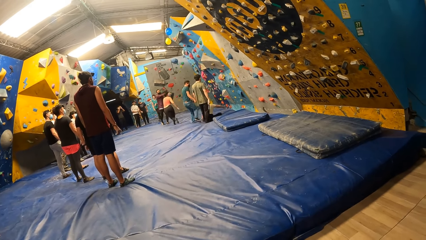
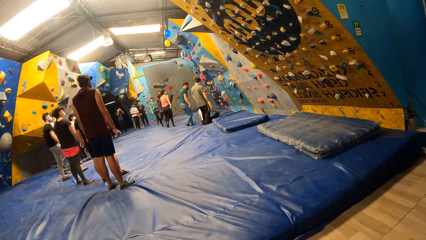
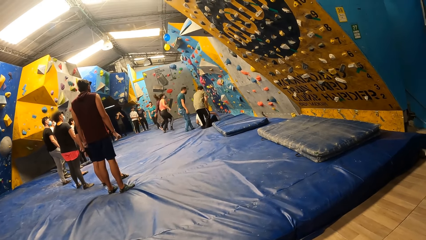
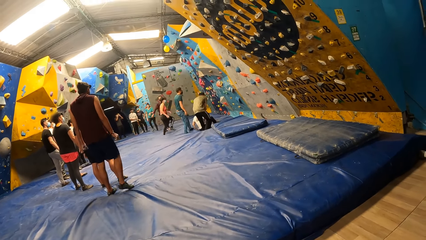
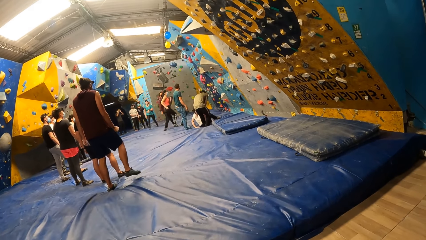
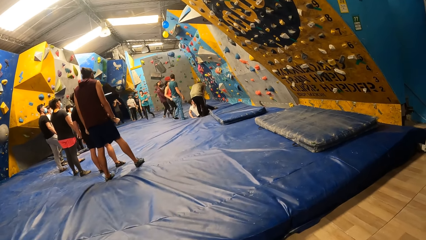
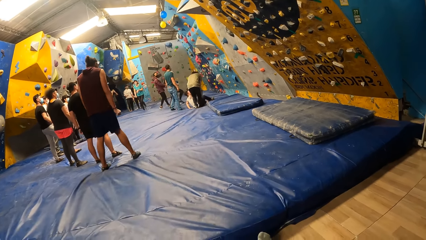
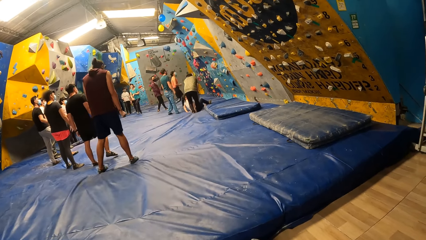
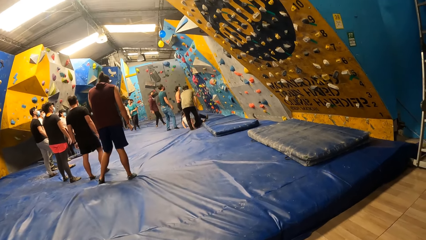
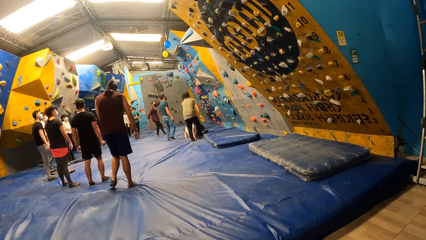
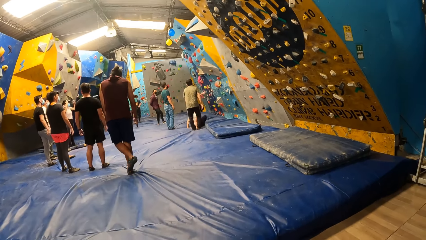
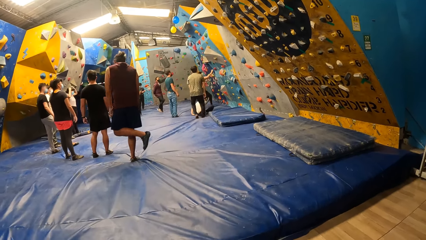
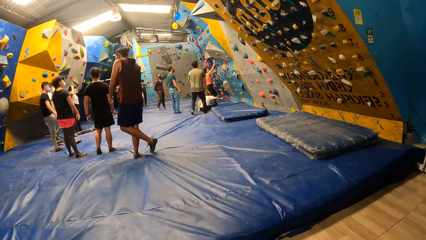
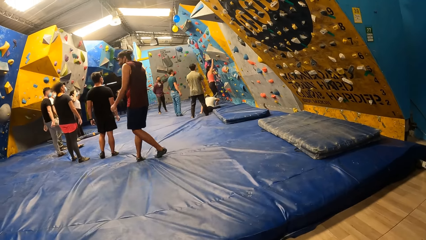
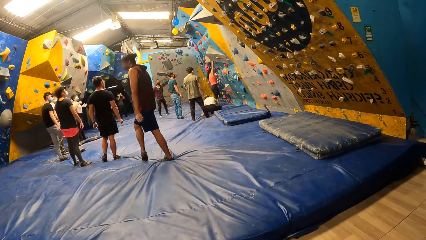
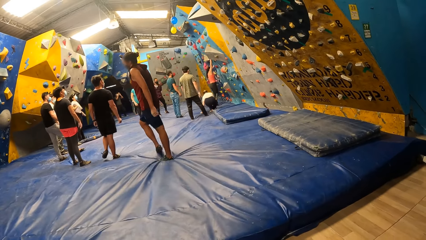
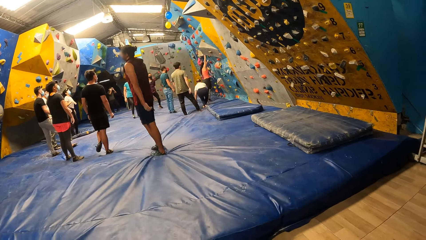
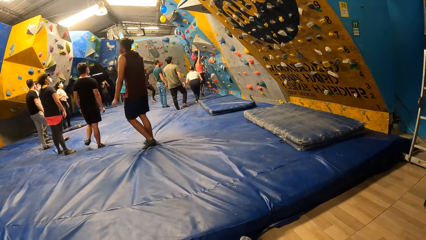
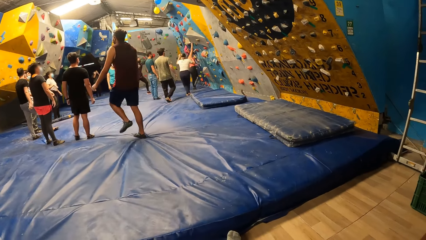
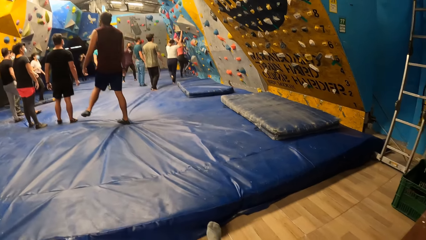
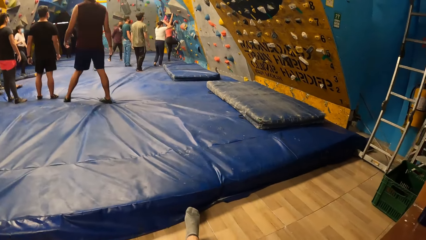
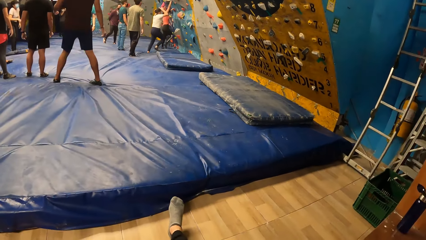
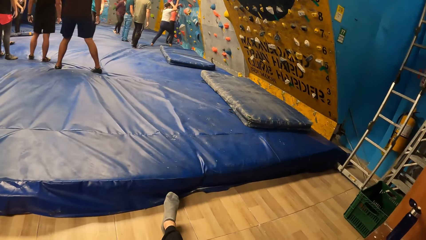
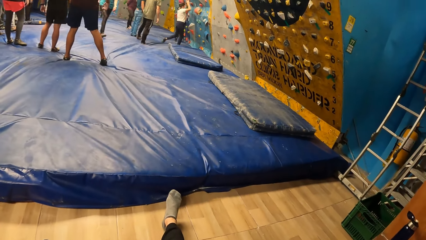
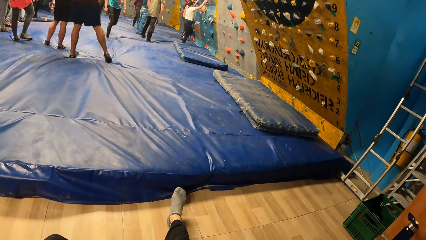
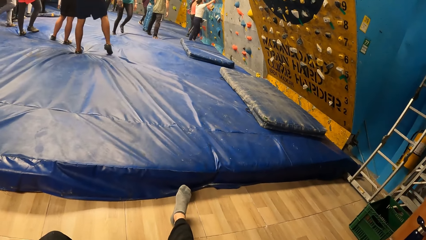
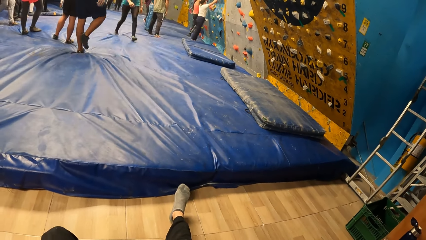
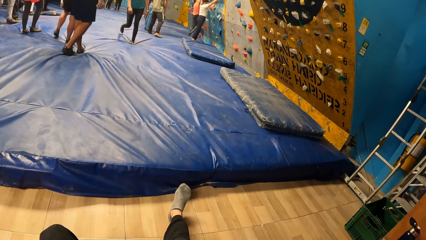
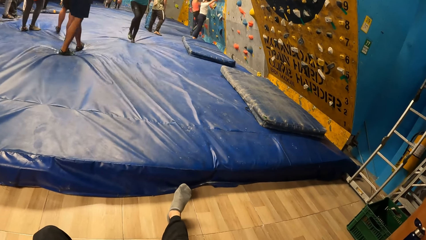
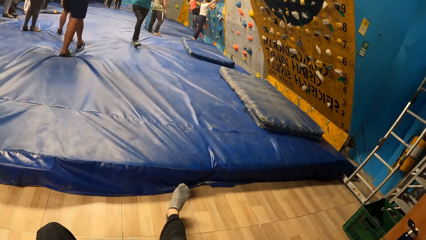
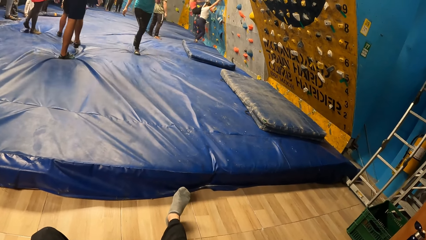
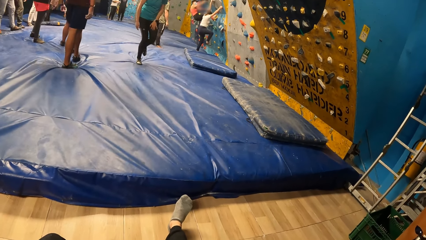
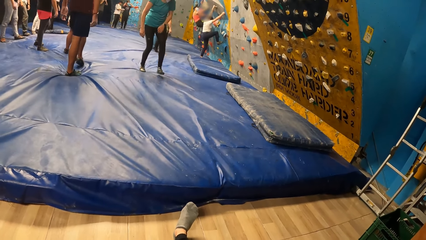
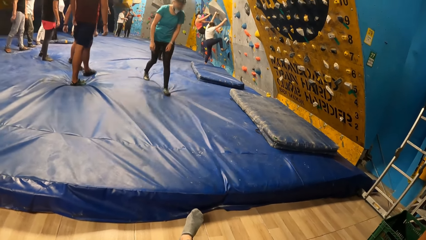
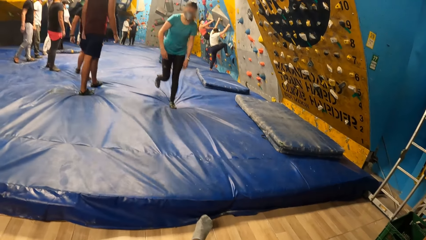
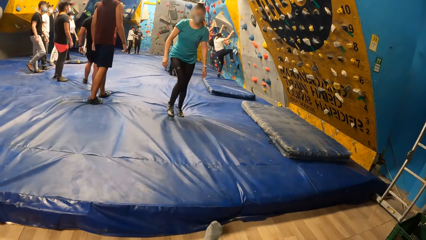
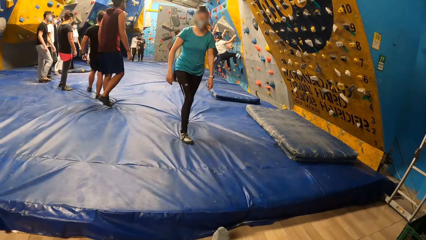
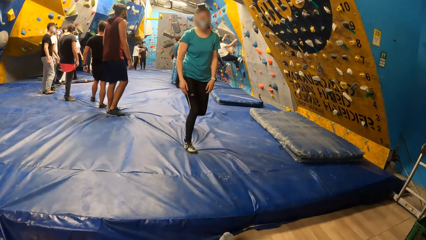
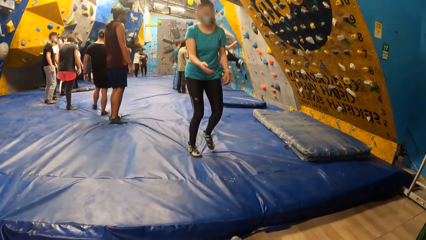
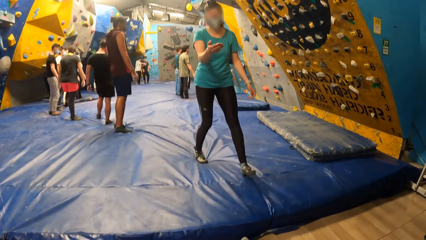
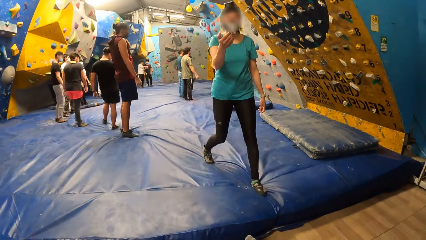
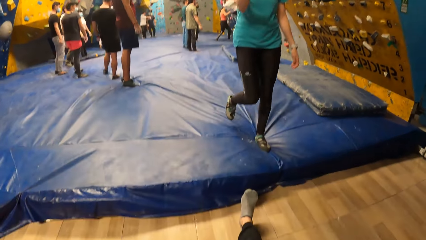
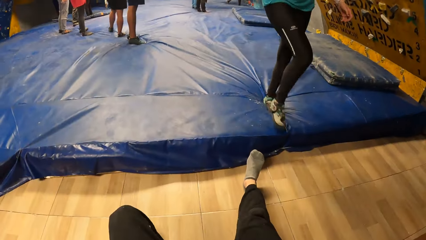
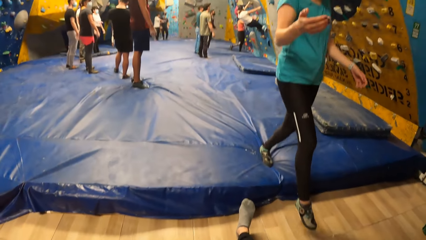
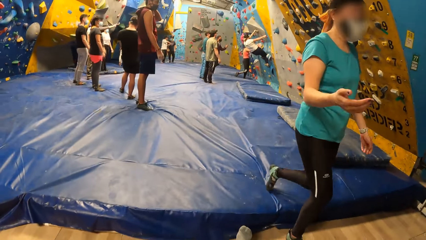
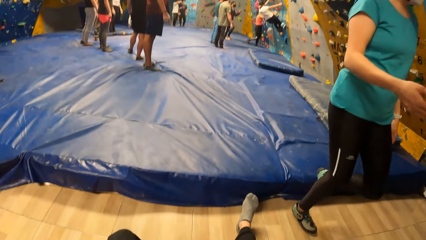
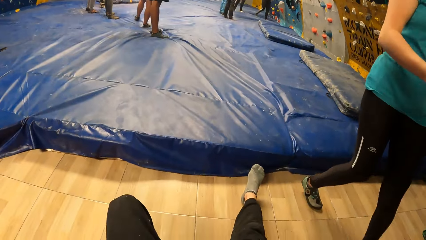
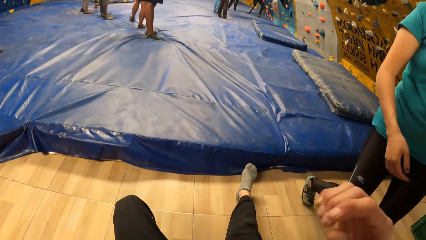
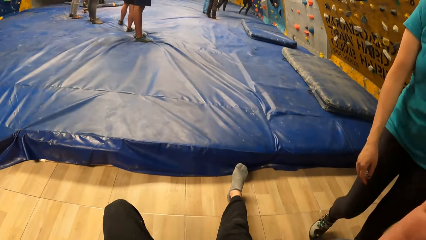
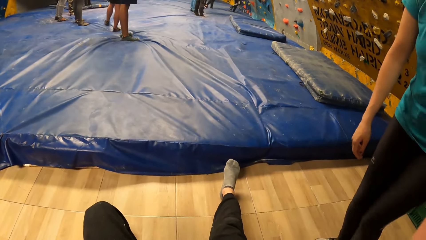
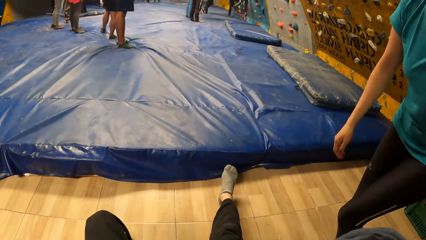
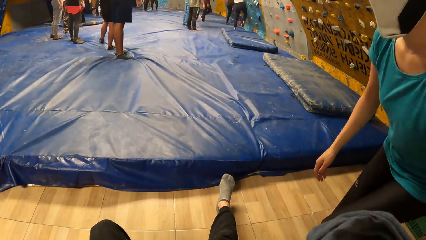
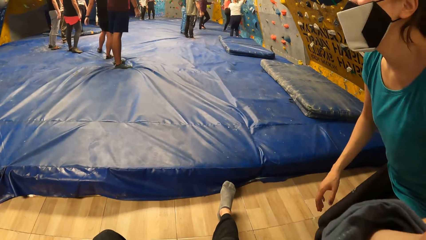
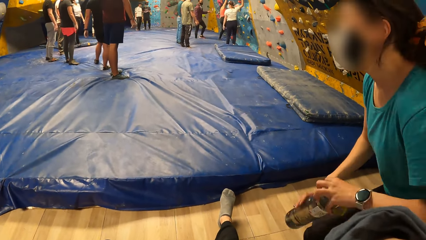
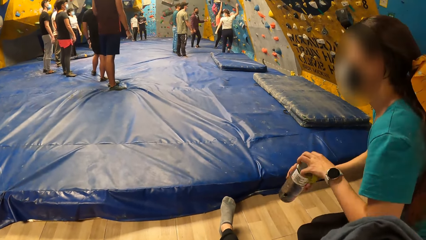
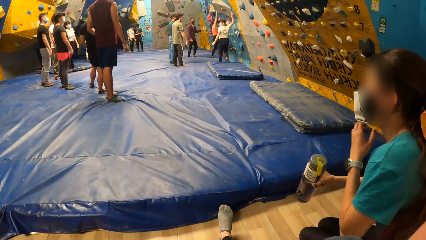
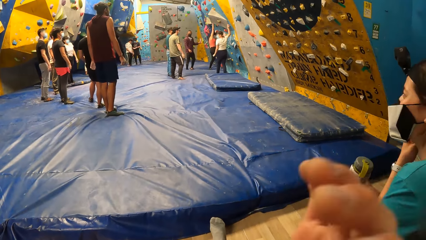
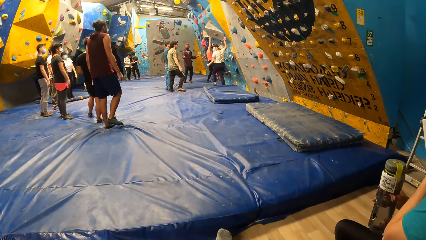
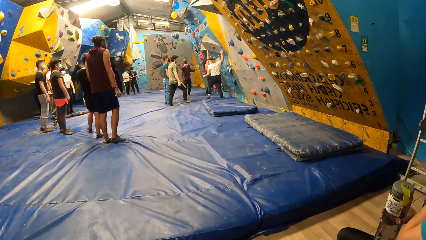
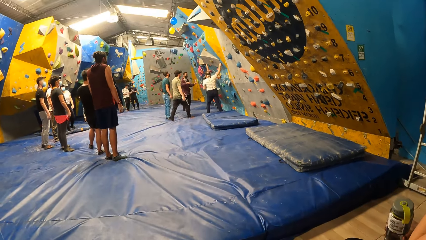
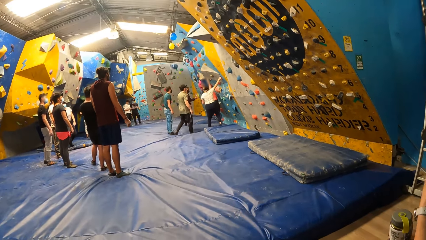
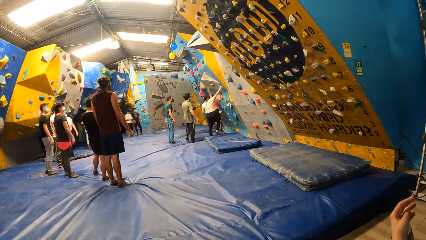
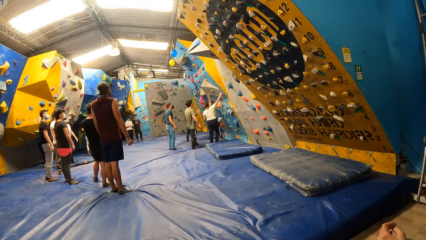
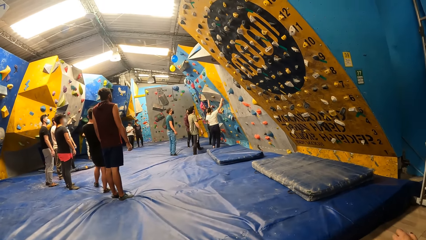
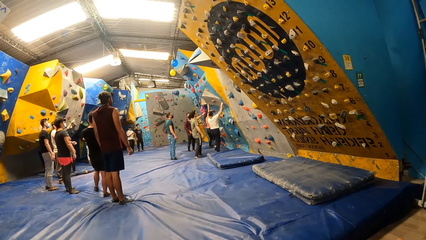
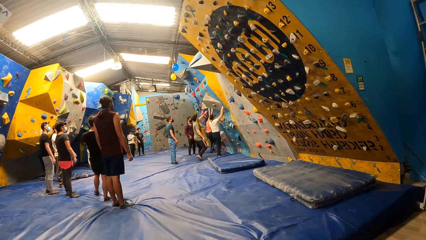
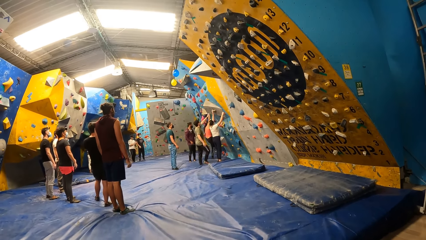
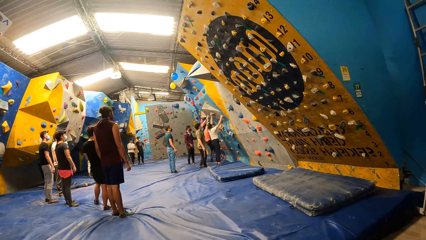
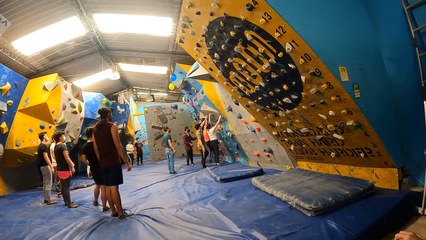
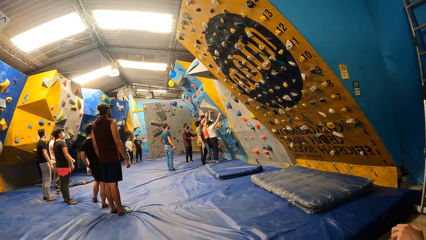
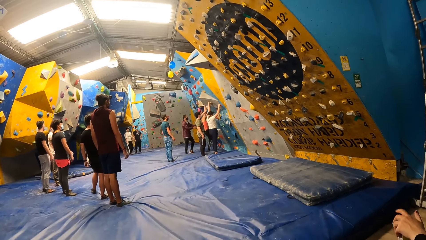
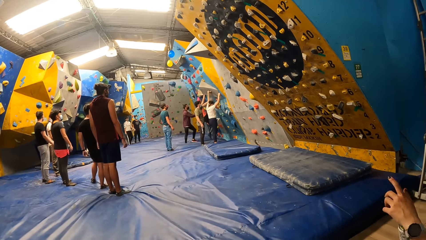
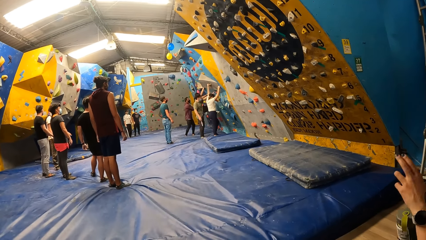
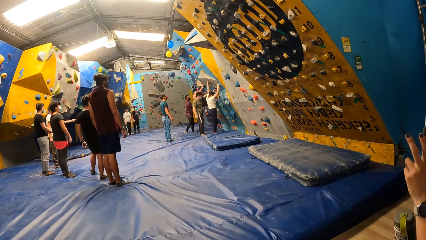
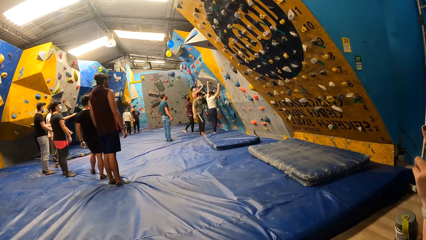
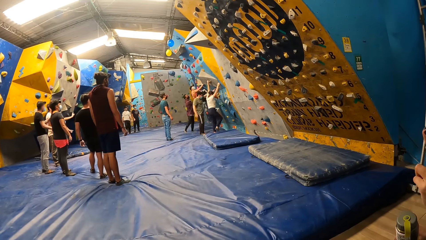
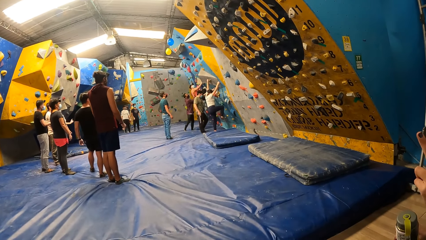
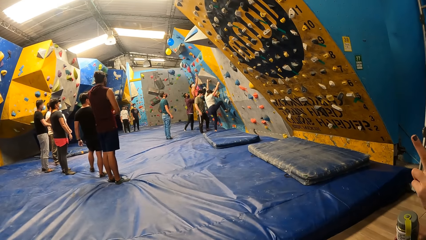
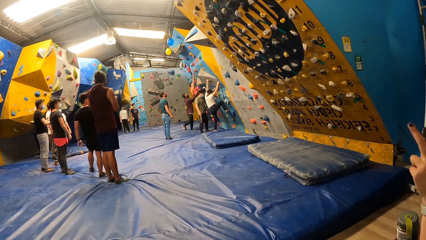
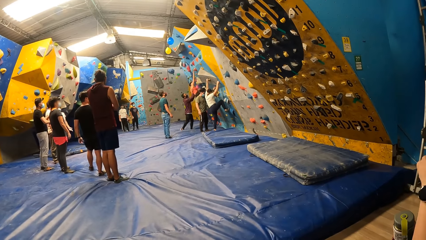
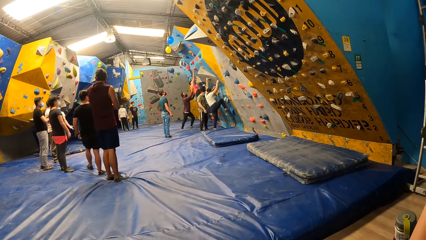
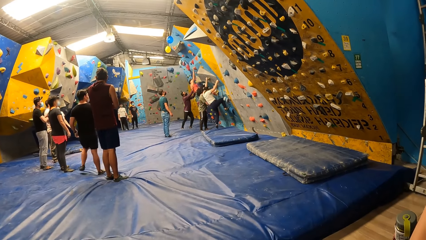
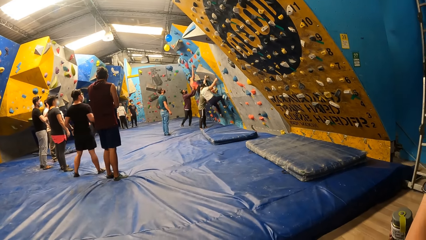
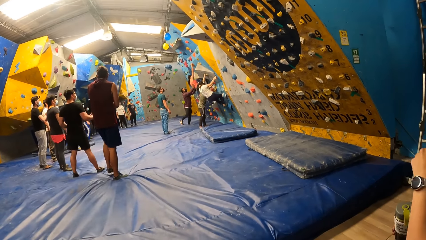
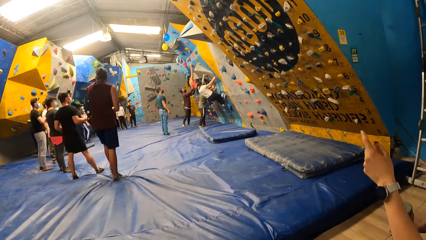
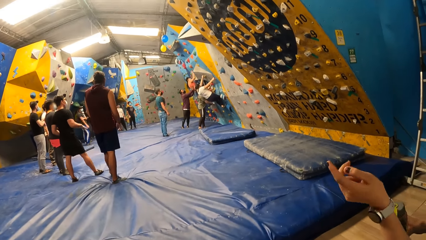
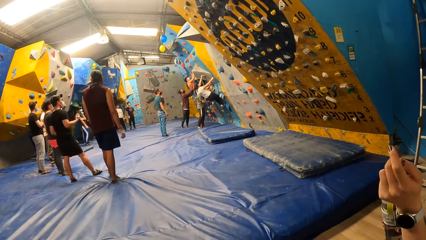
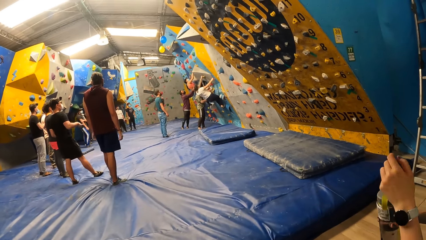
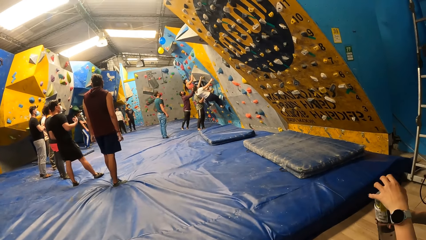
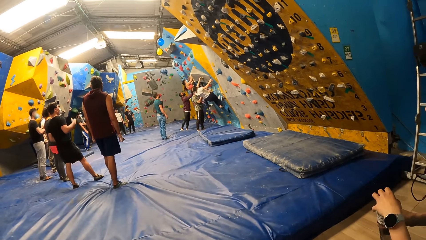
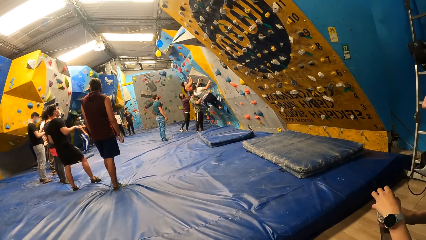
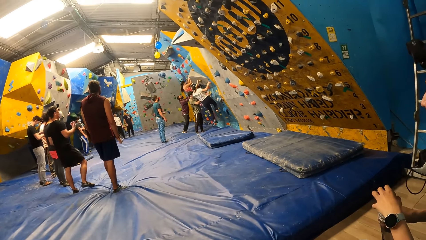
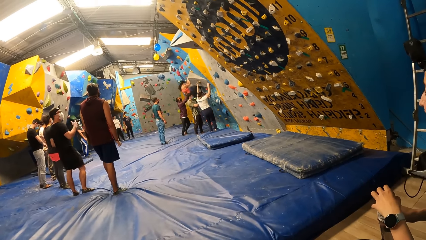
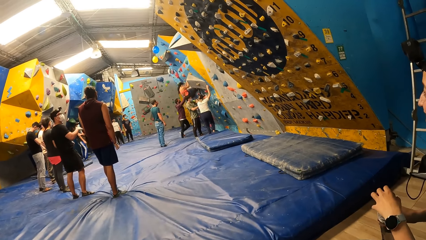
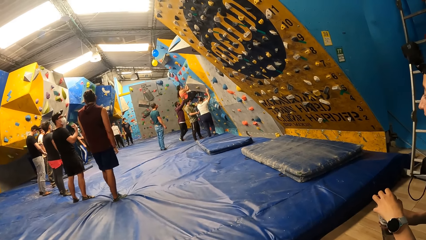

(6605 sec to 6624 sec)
A woman boulders the wall. Another woman boulders the wall. The camera wearer interacts with a third woman. The third woman picks up a bottle on the trampoline with her right hand. The camera wearer looks around. The first woman boulders the wall. The second woman boulders the wall.
